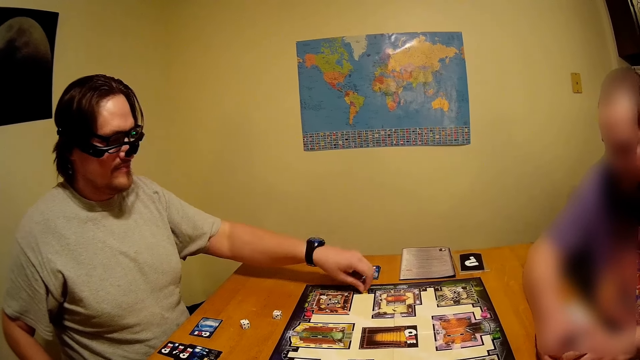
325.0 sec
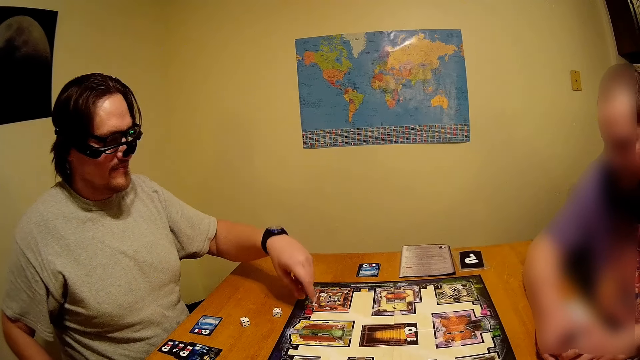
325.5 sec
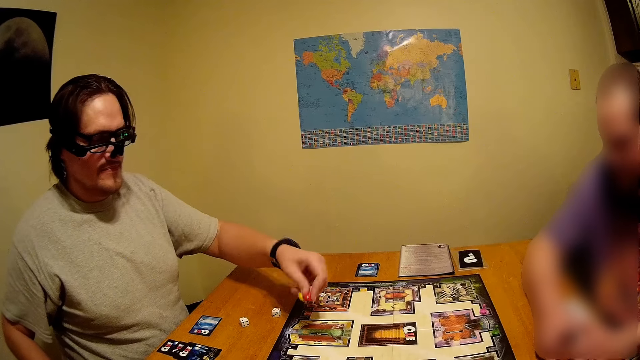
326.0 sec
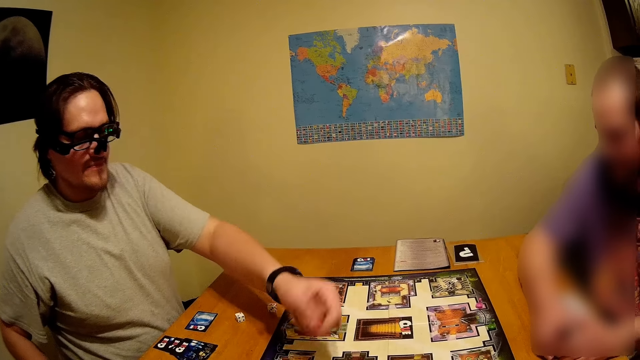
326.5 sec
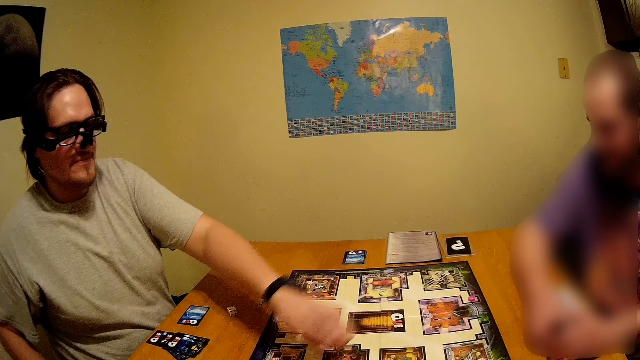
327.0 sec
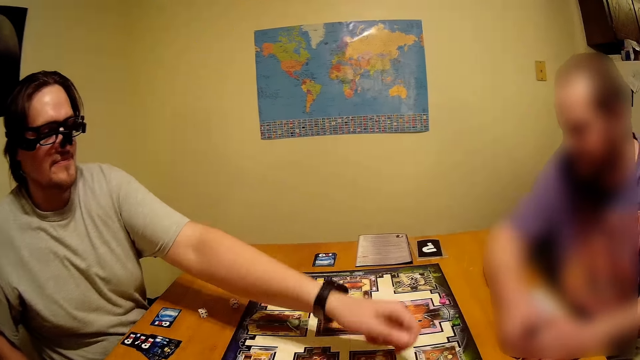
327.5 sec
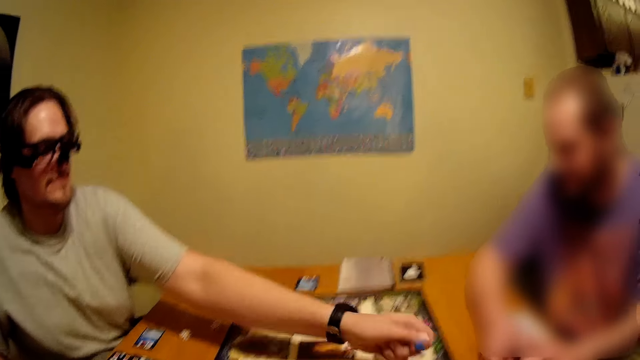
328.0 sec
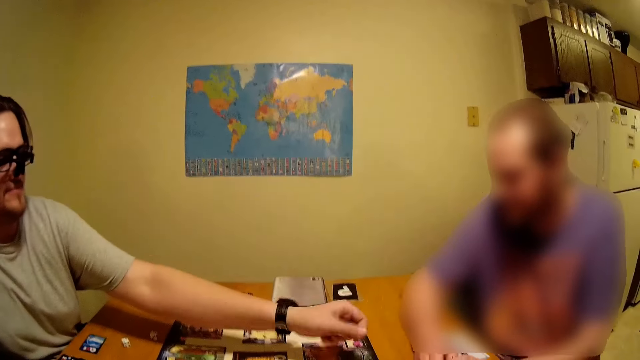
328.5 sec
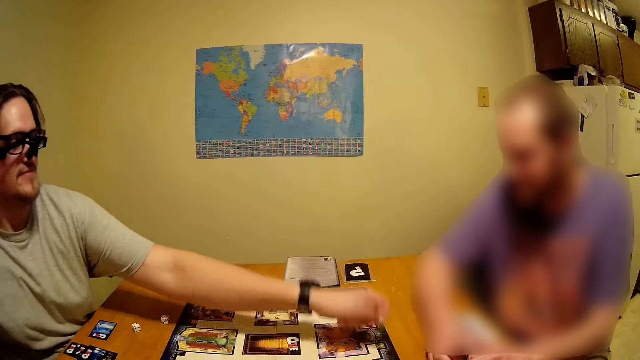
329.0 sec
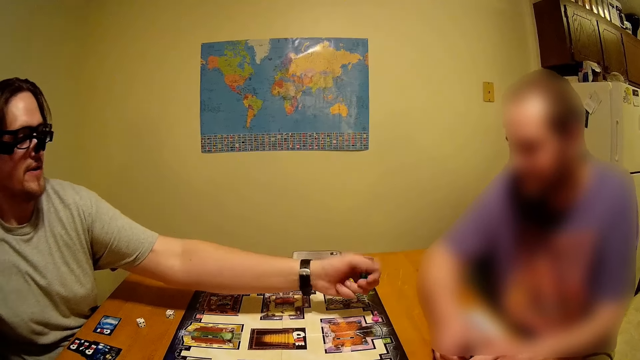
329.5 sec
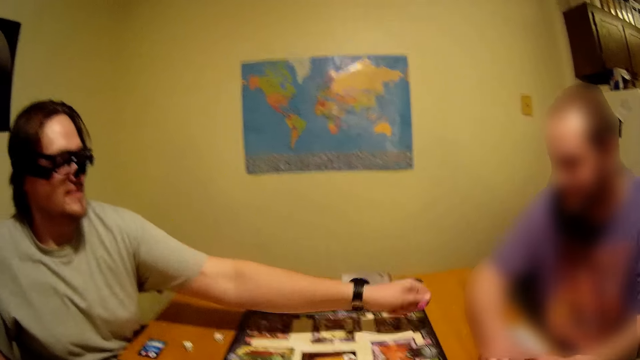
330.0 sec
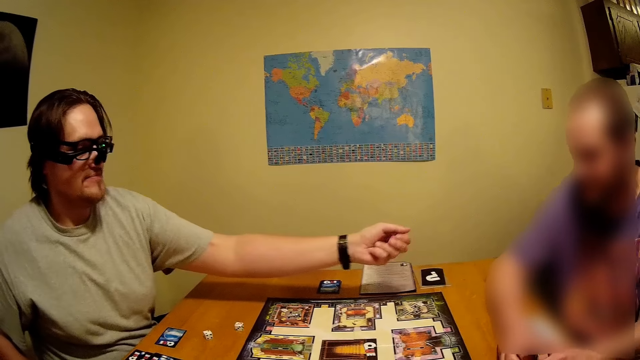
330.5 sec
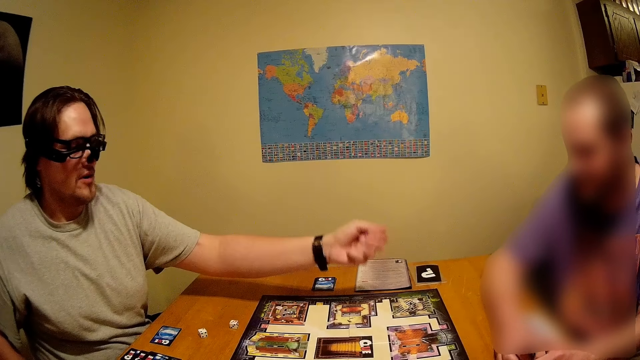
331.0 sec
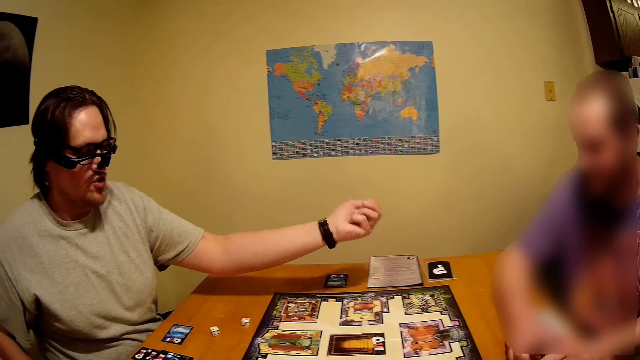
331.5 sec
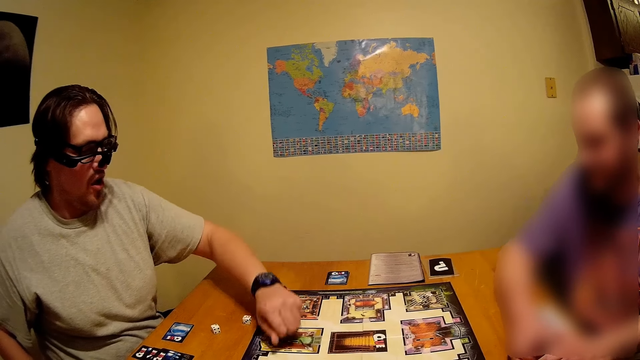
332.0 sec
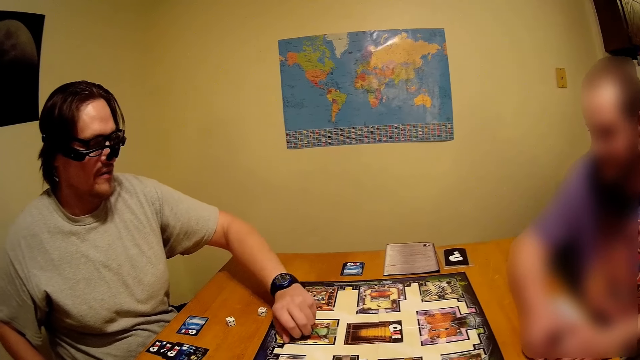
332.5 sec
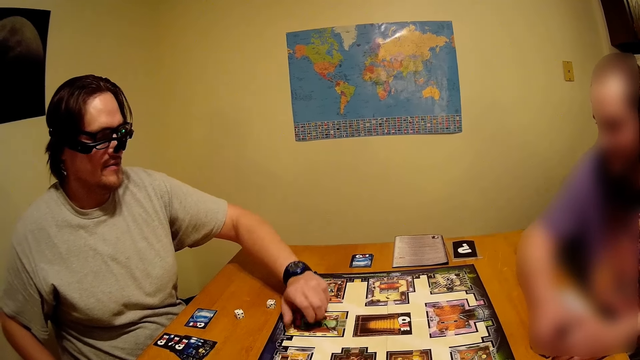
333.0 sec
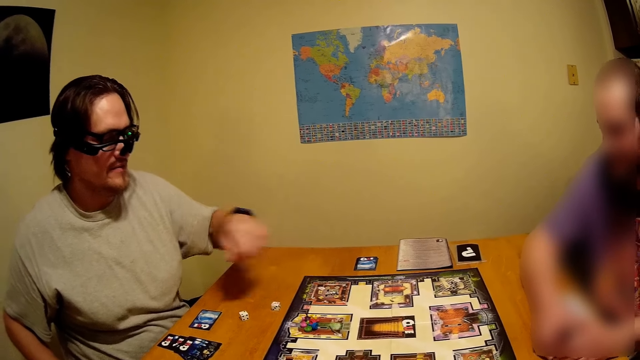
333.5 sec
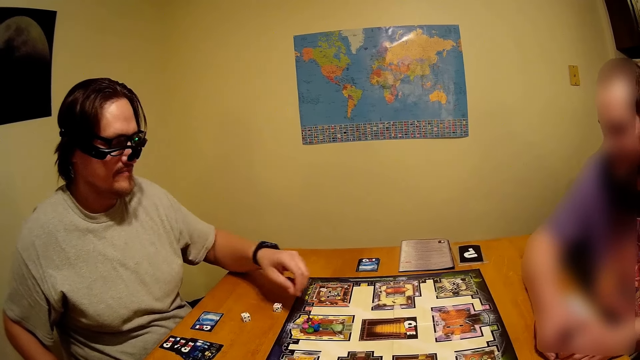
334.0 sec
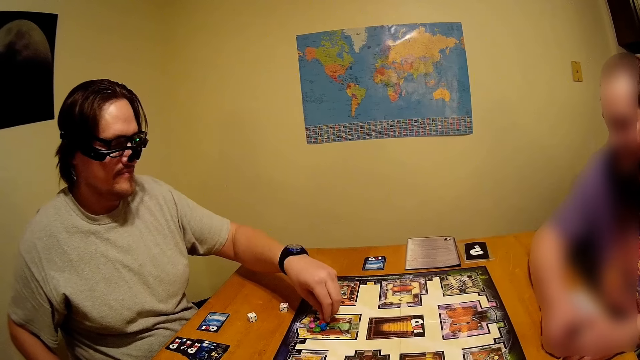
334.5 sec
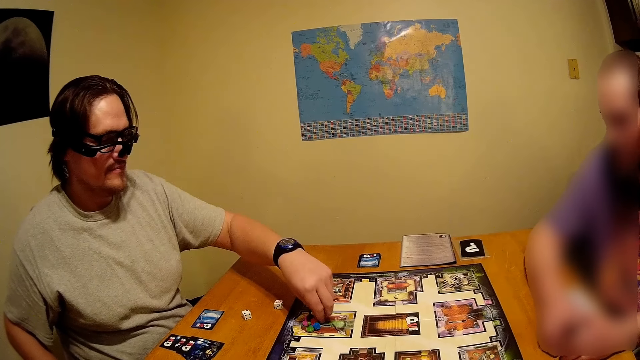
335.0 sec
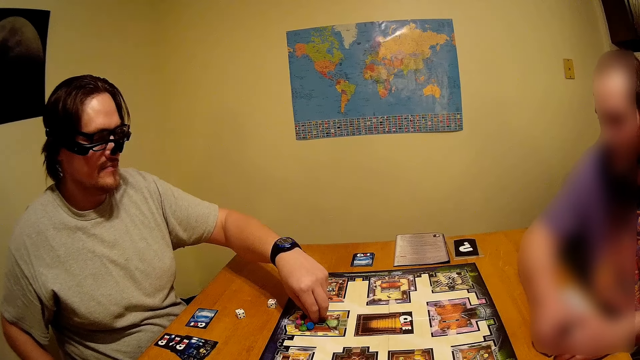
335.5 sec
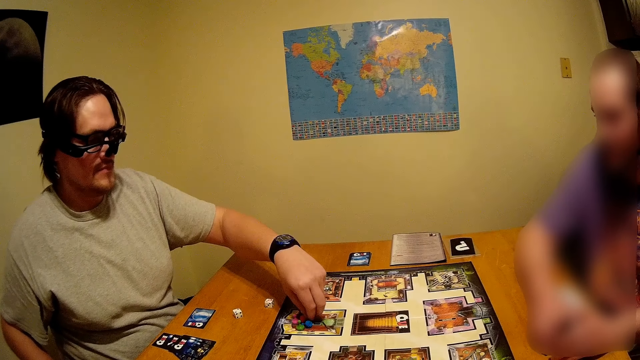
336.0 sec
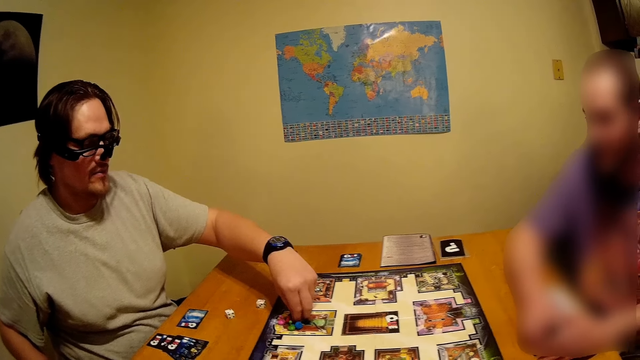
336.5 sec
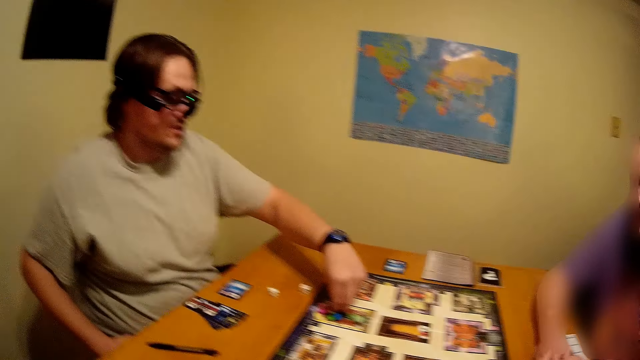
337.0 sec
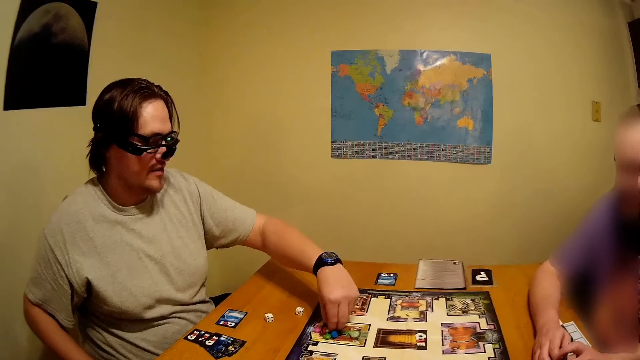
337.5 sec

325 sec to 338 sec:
A man picks up something on the table. The man shakes something, puts an object on the table, moves a hand around, and holds something on the table.

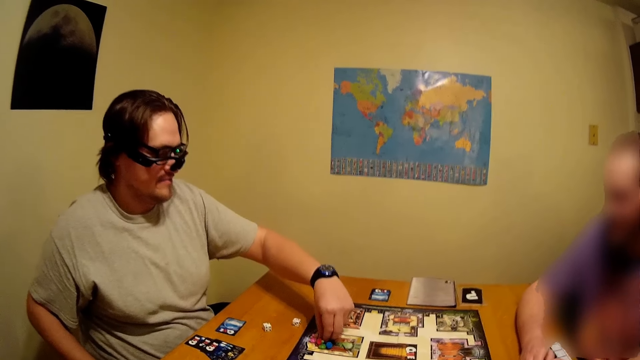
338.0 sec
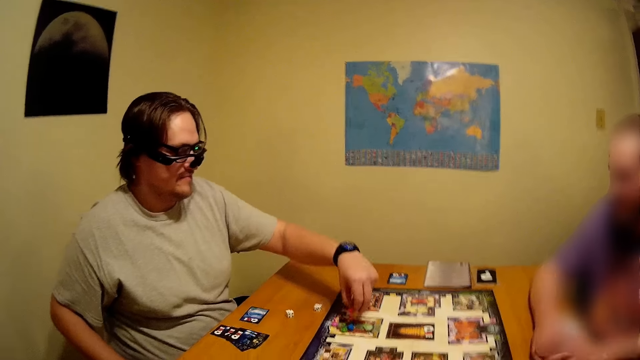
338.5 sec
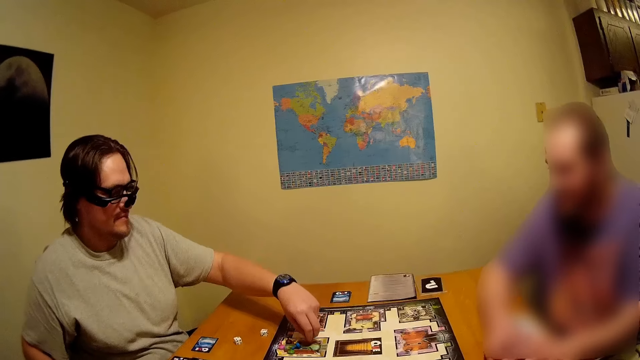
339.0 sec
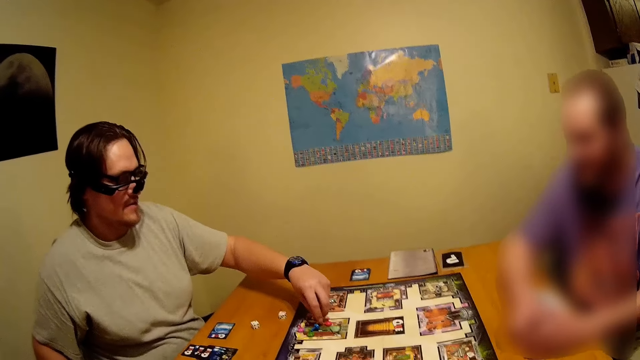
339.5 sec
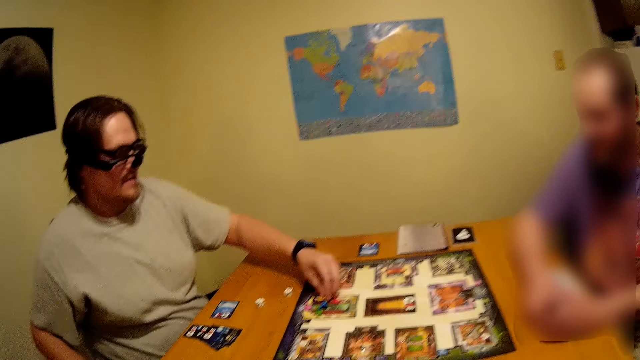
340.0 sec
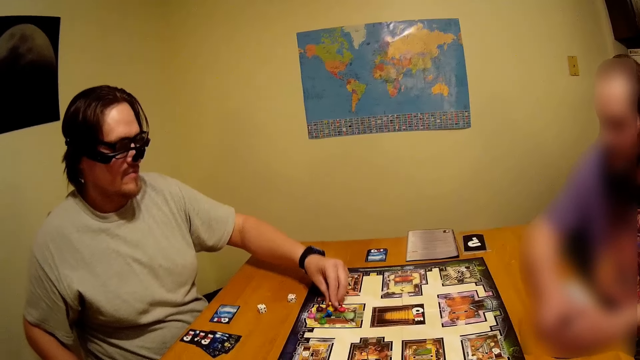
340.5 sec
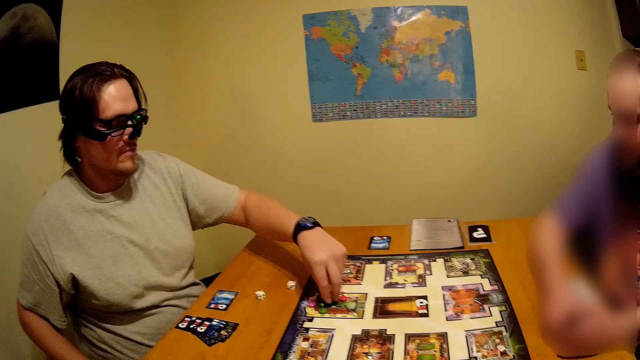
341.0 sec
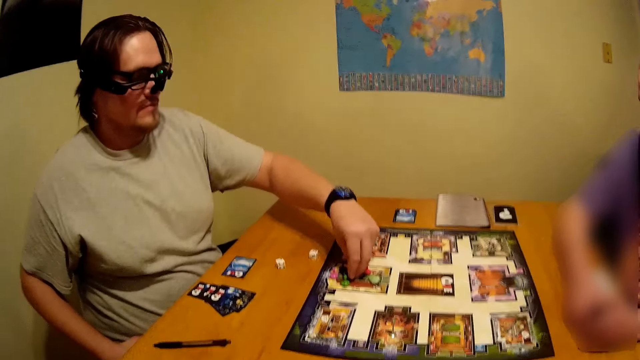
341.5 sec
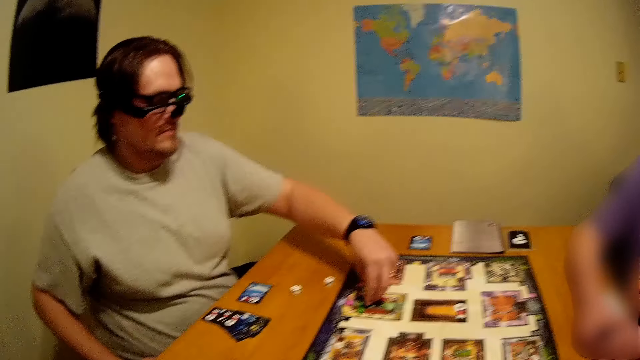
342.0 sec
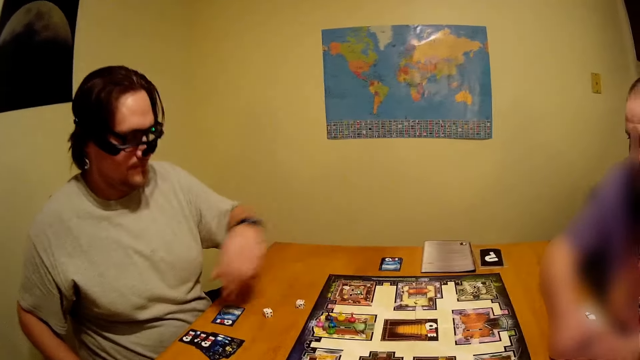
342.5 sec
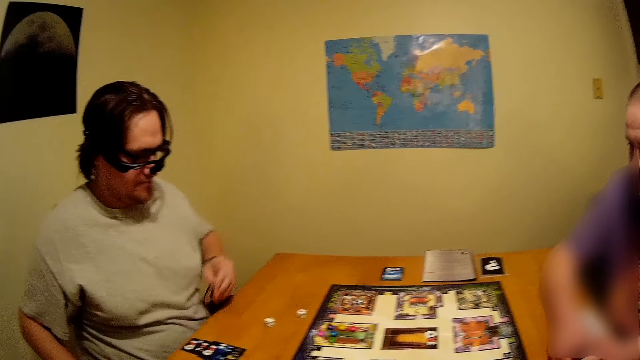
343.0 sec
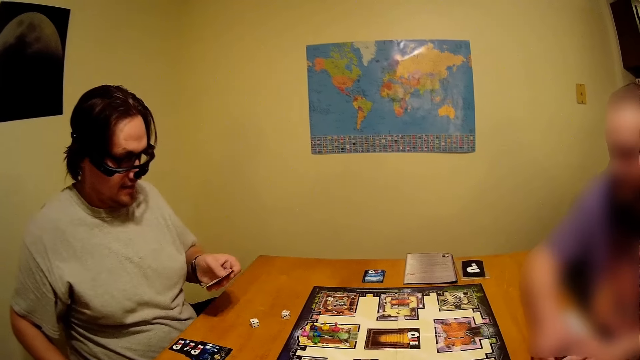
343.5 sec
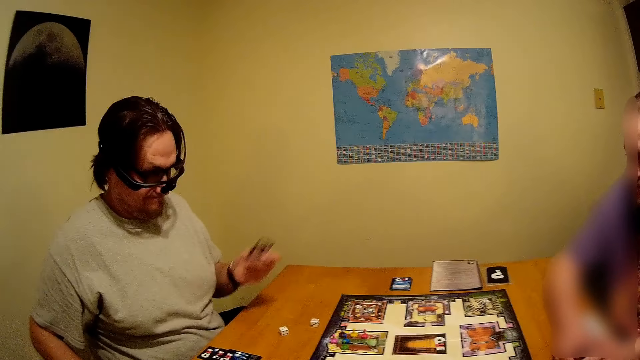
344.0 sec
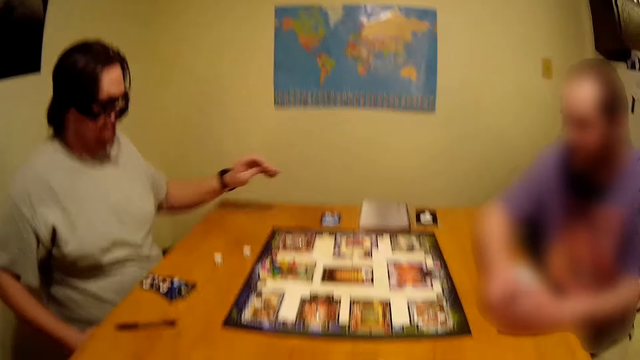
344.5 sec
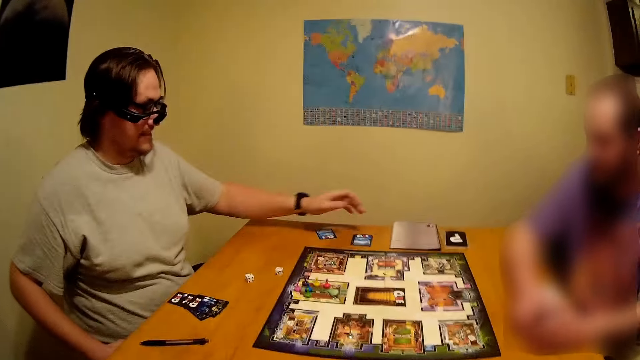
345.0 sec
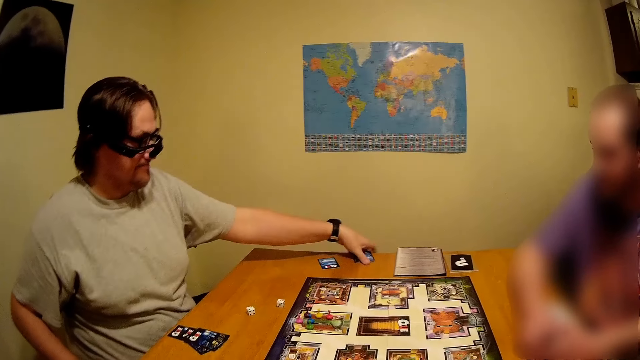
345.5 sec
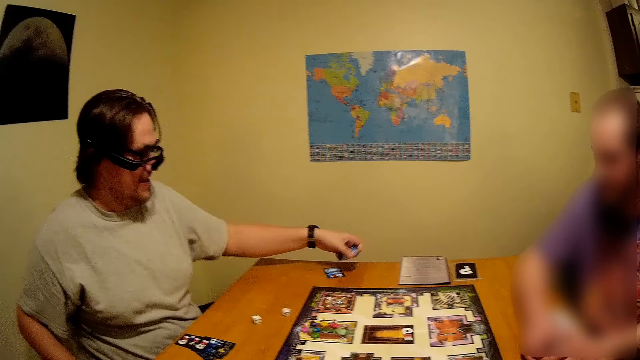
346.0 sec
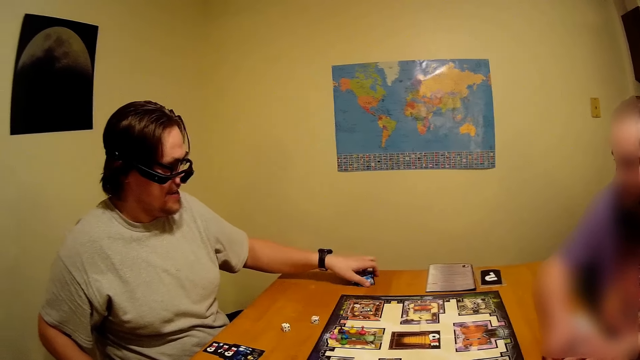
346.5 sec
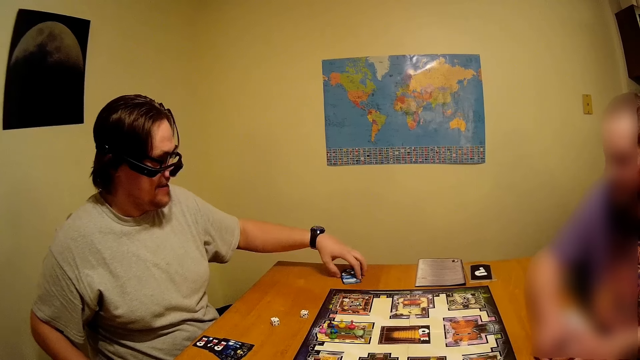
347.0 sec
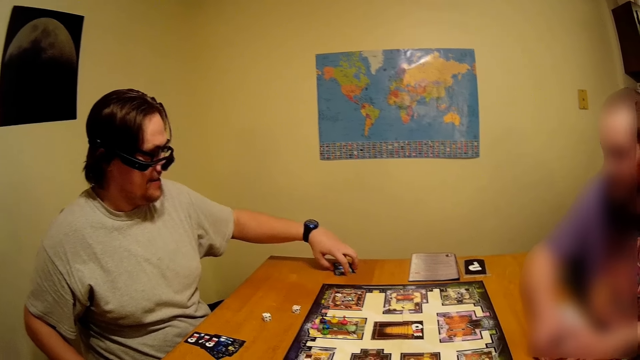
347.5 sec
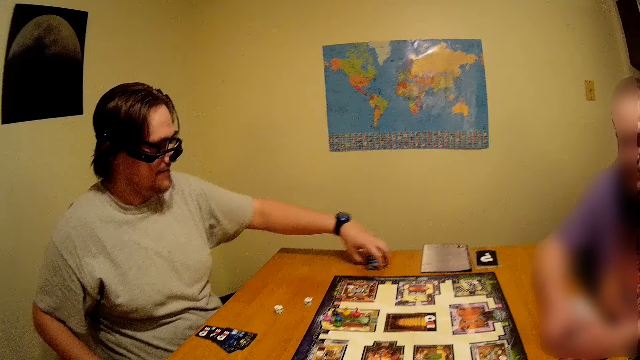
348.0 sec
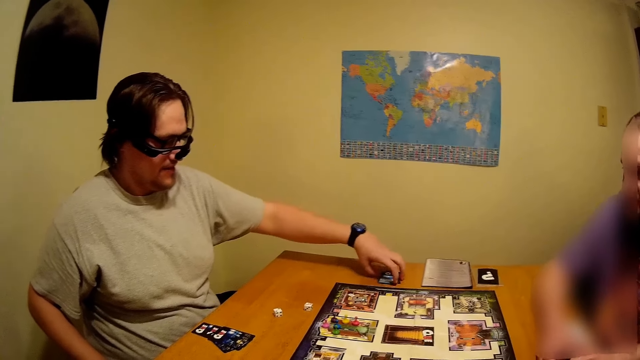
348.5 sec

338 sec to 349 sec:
A man arranges something on the table. The man picks up a card on the table, moves a hand around, and puts the card on the table. The man puts the card together on the table, picks up the card on the table, and moves the card on the table.
